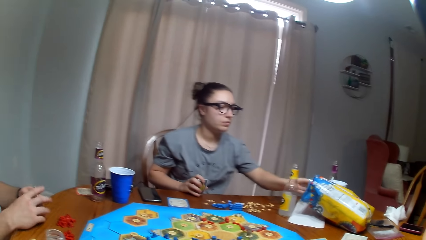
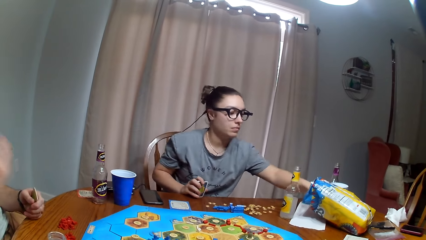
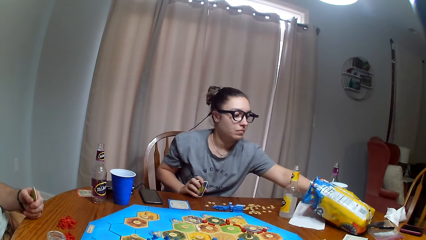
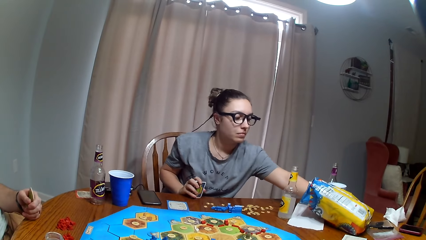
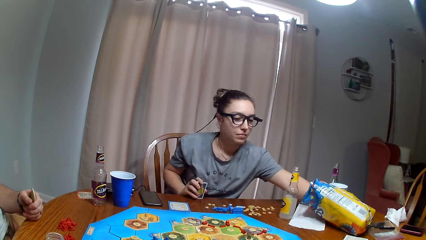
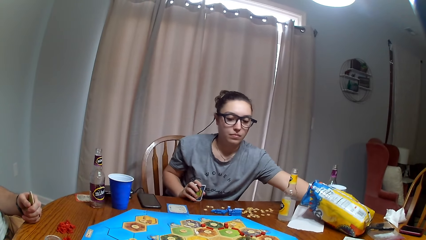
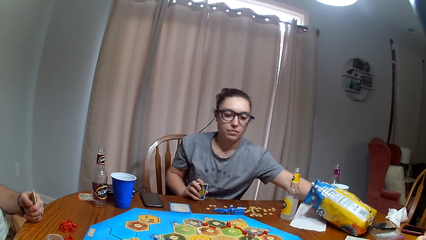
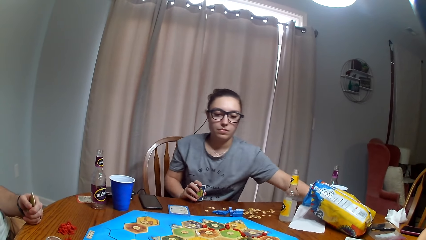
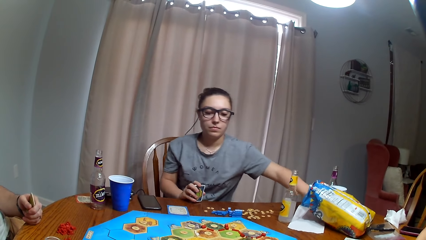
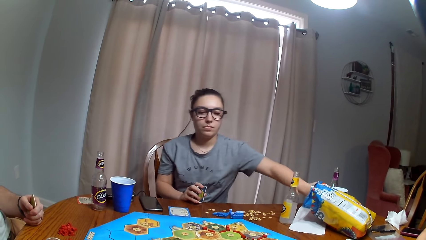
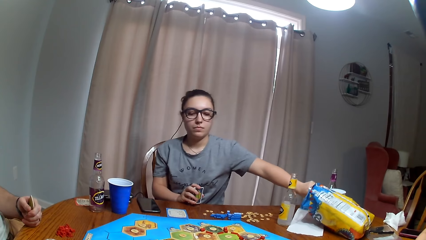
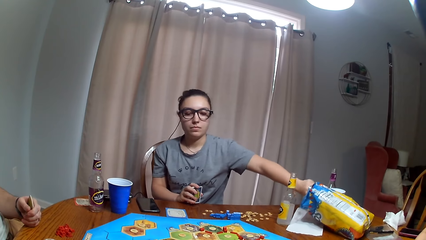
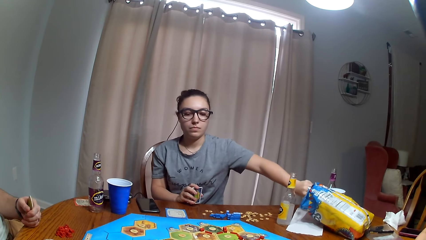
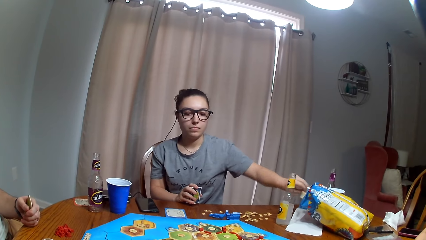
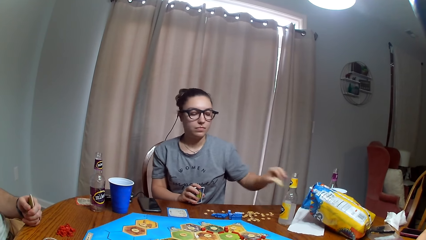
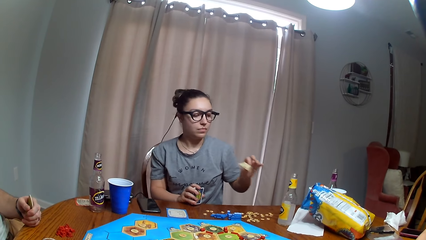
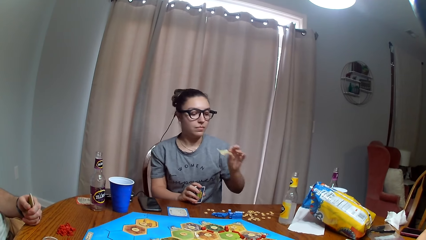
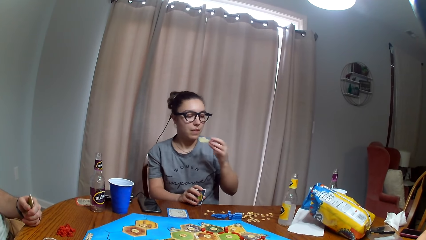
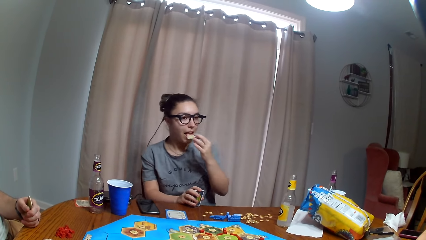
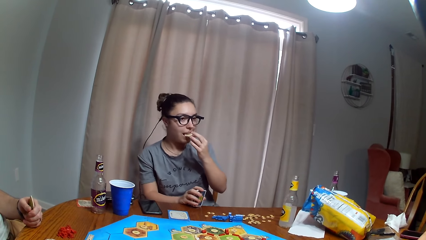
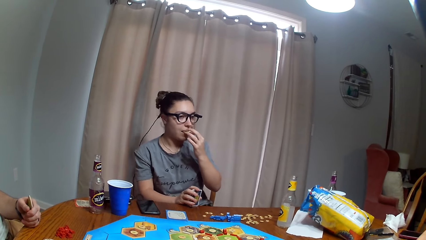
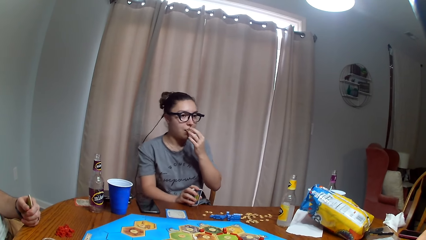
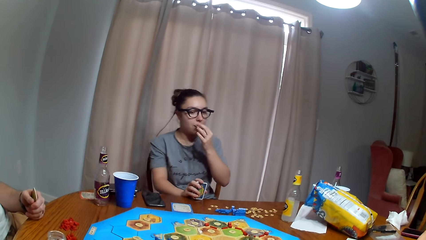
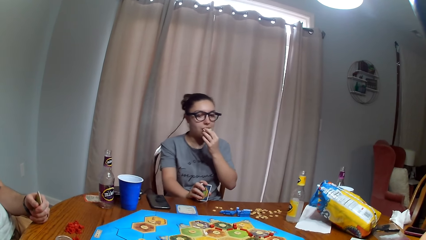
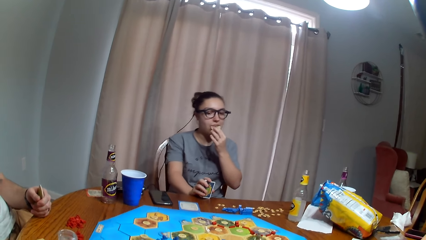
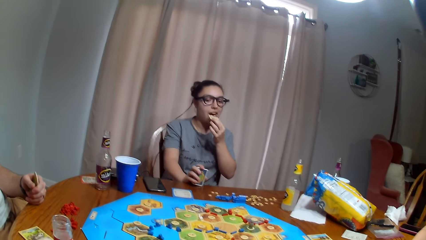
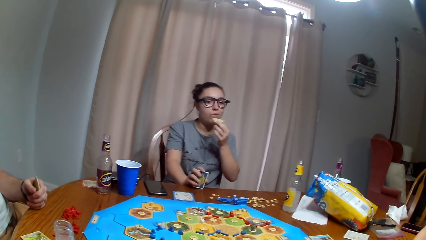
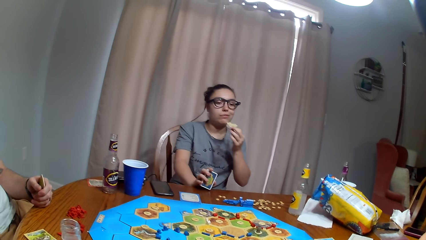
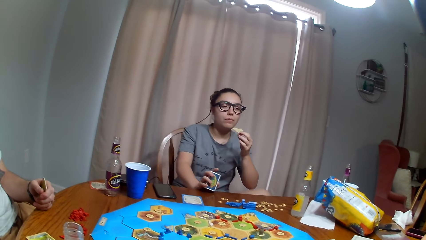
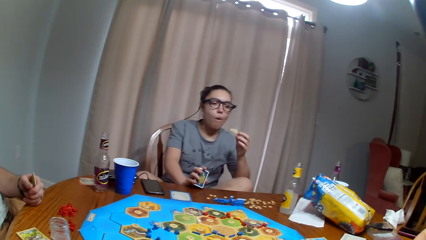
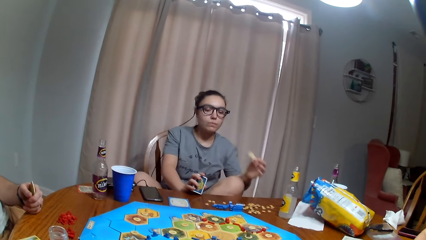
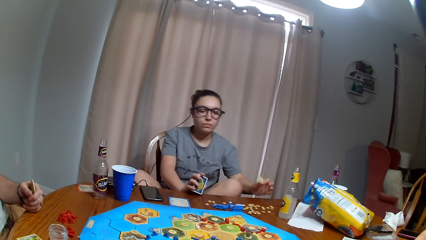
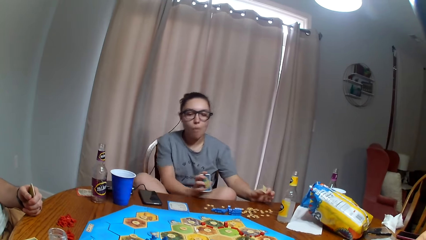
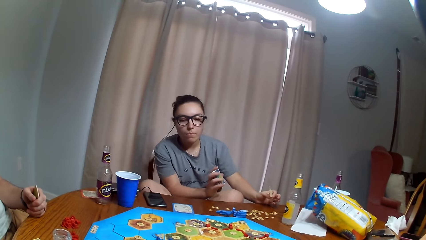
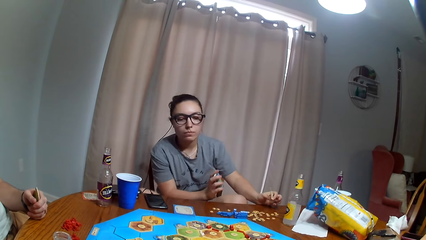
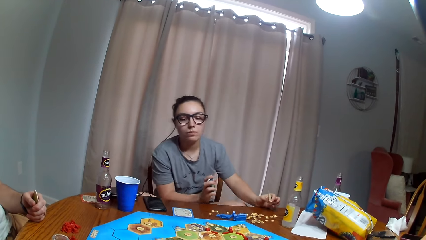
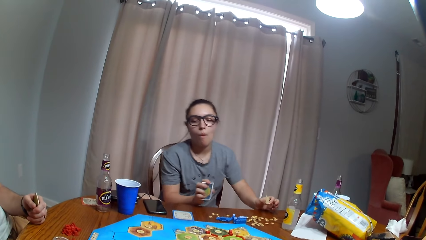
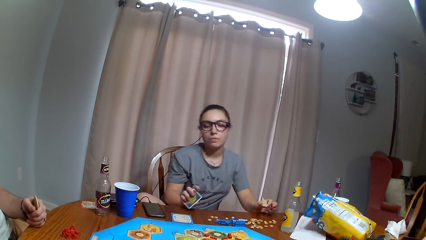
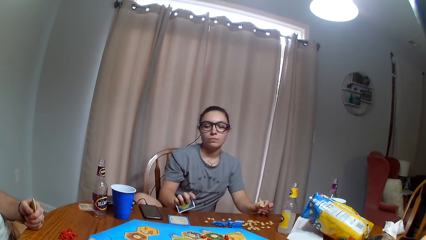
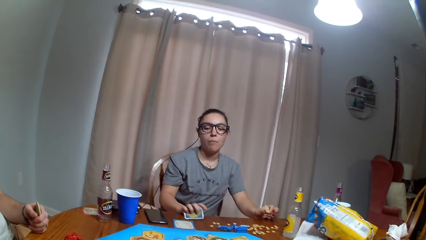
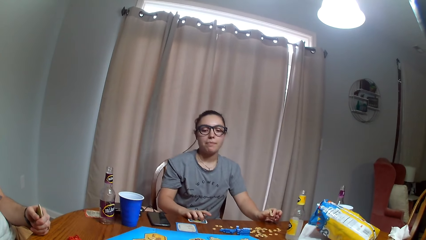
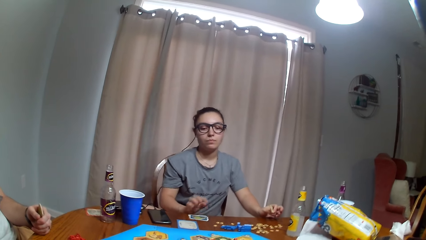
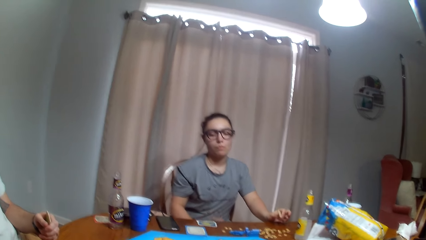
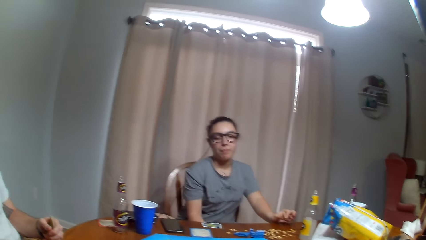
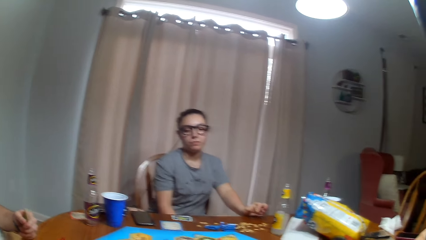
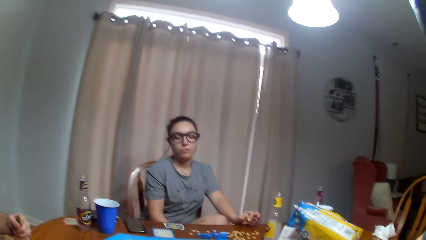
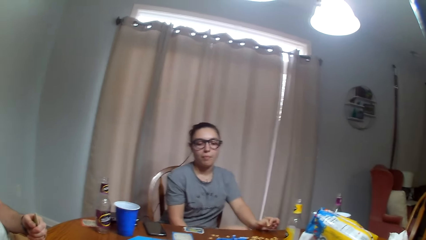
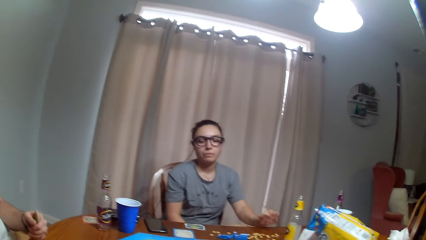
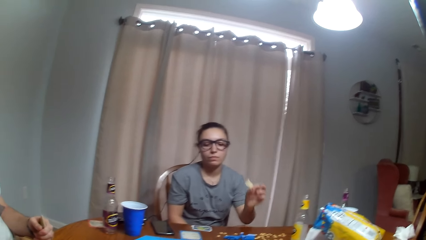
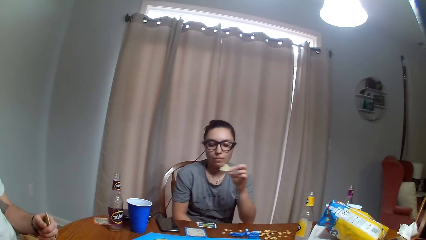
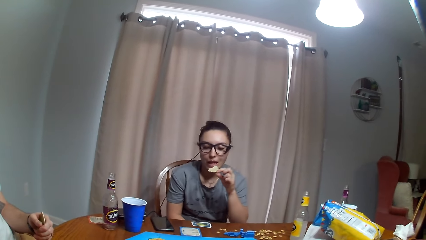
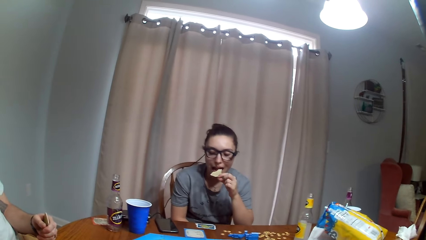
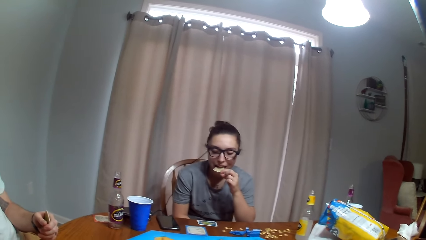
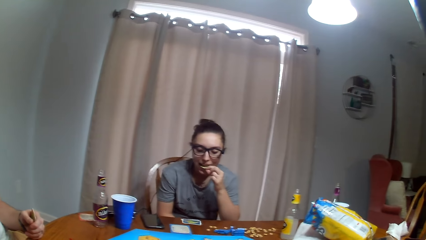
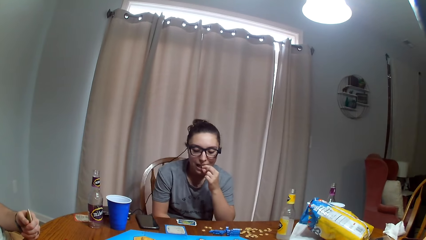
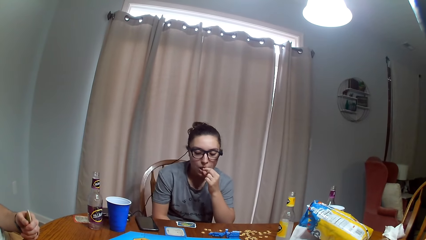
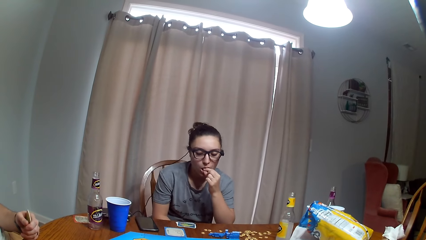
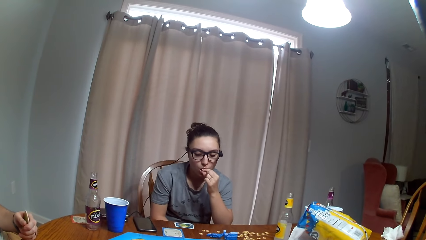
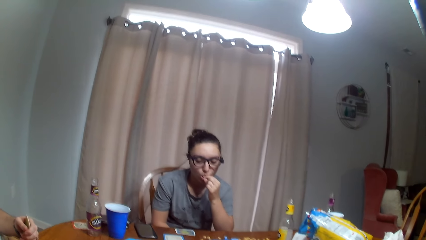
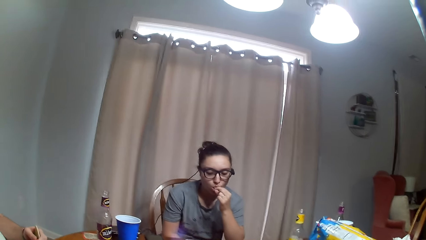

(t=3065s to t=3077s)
A woman puts her hand in the paper. She picks the snacks, removes her hand from the paper and eats the crisp. She fidgets and puts the cards on the table. She fidgets and eats the crisp.

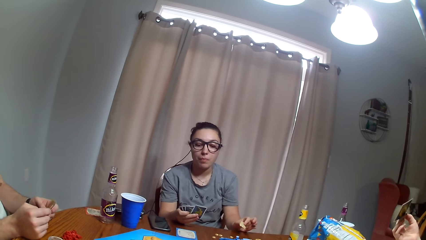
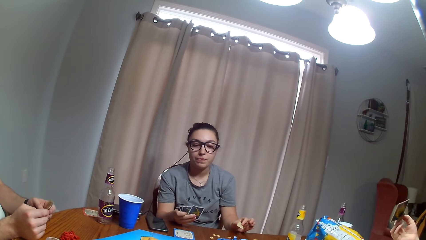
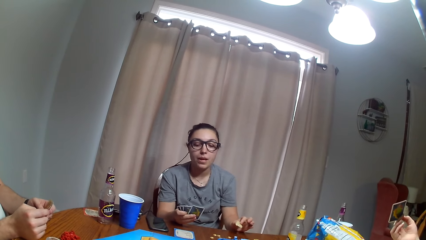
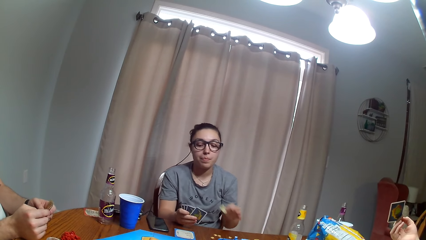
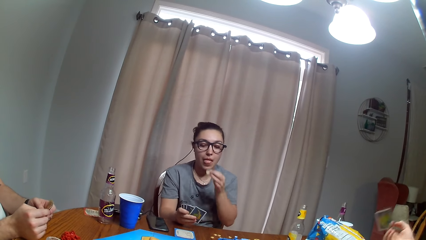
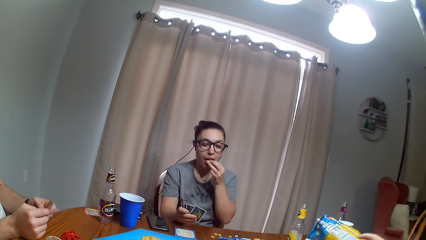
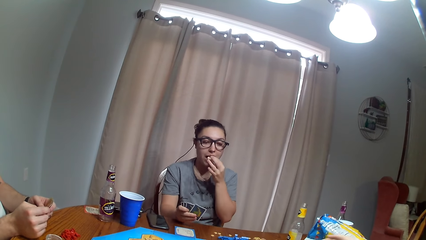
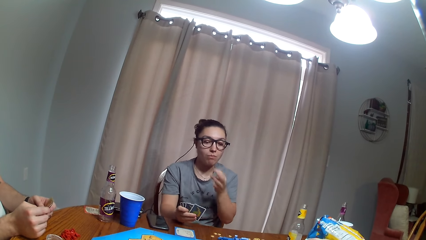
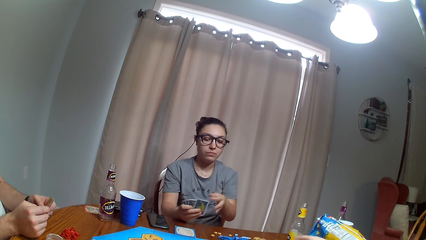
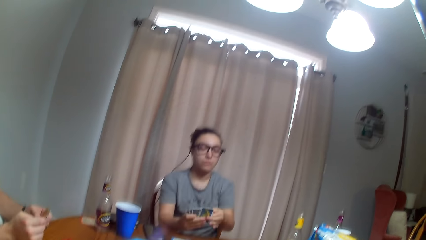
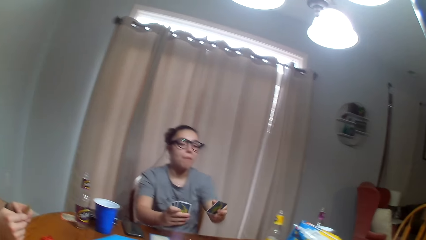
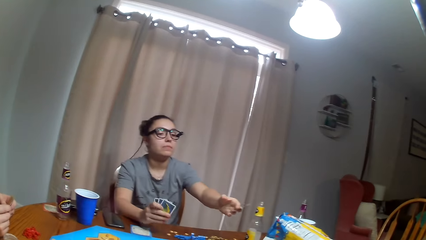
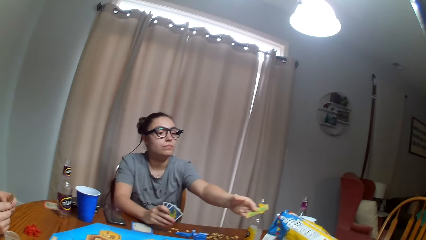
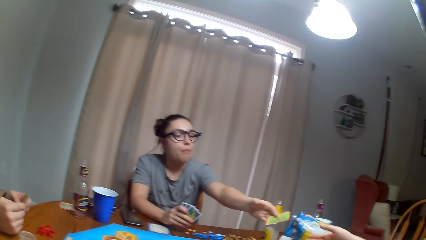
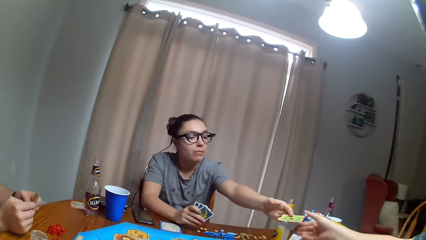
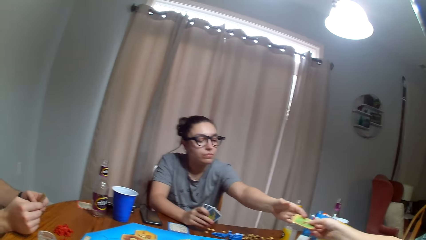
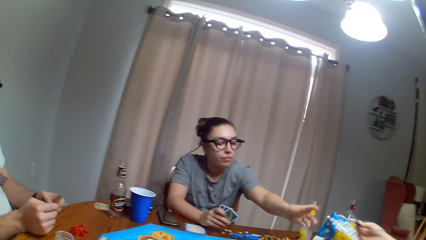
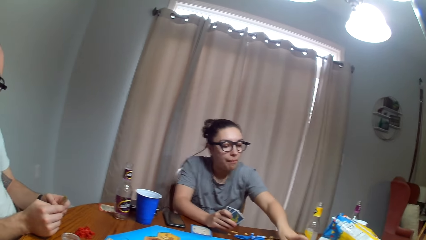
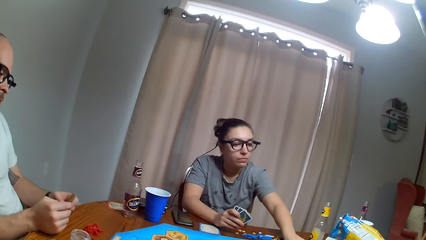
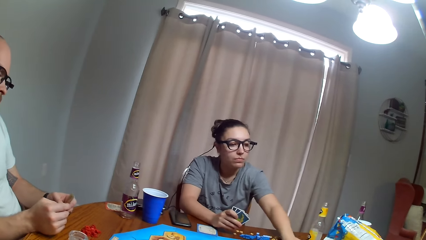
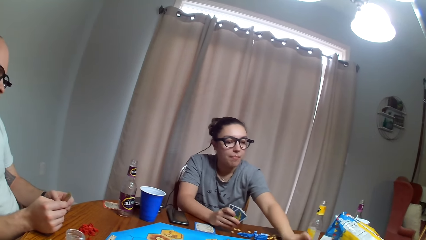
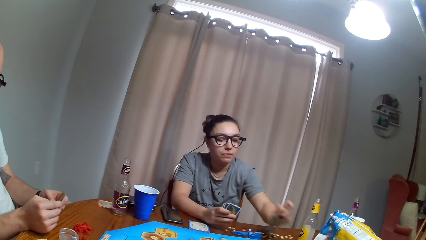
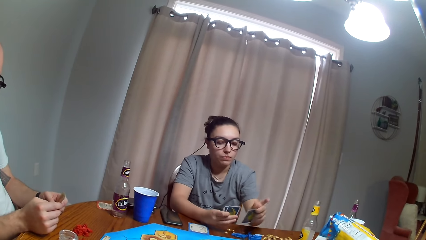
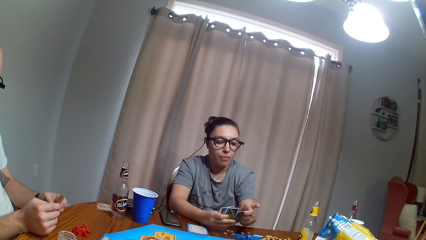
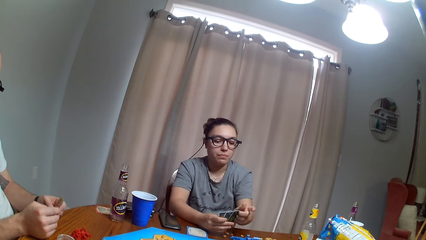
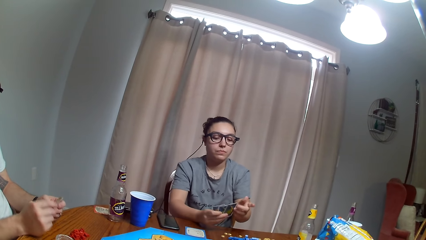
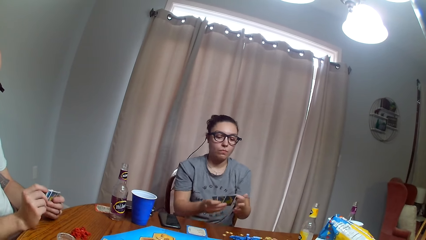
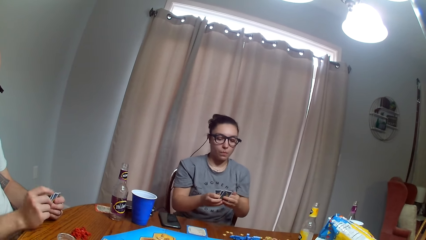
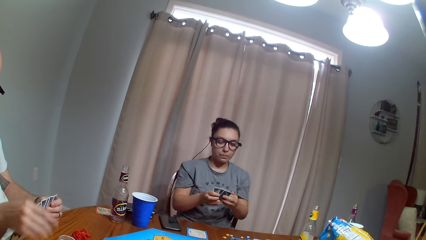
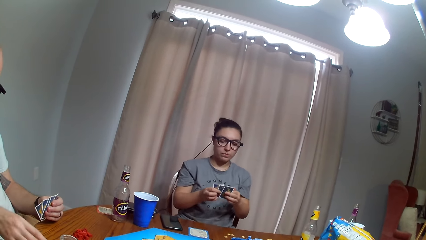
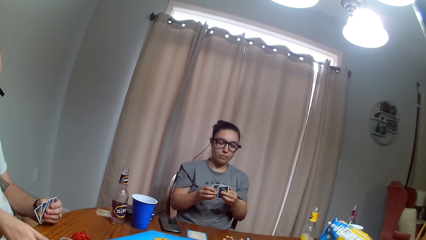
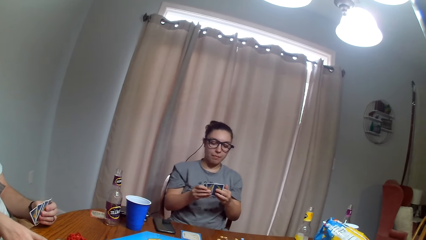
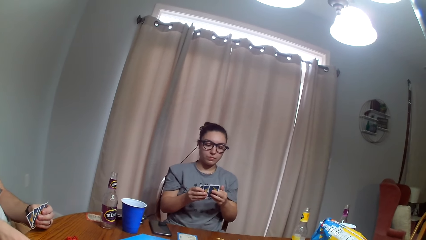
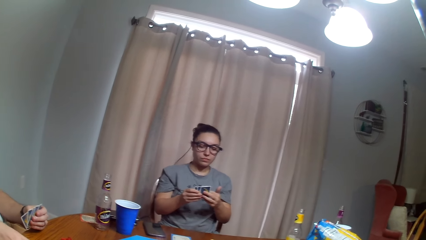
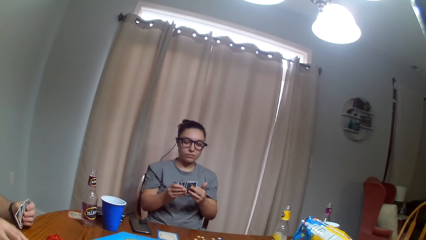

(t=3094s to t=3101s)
A woman eats the crisp. She switches the card to the other hand and gives a lady a playing card. The lady picks the card from the woman. The woman picks a card from the table, puts the cards behind the card, arranges the cards and examines the card.
